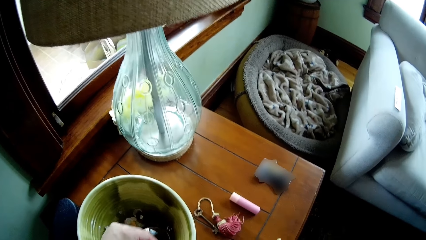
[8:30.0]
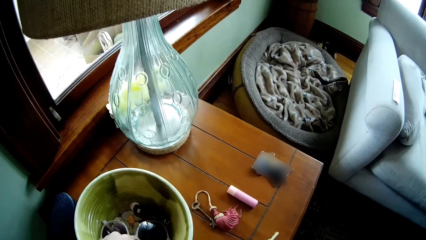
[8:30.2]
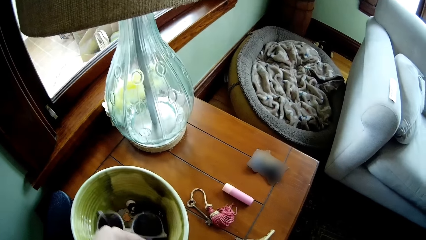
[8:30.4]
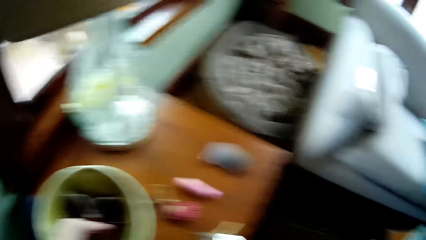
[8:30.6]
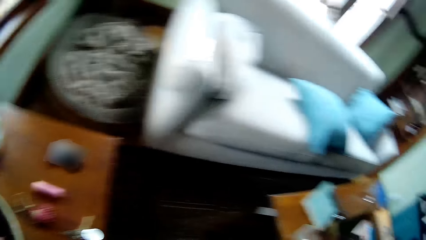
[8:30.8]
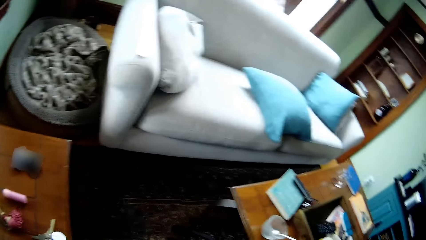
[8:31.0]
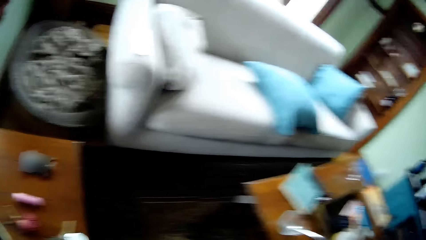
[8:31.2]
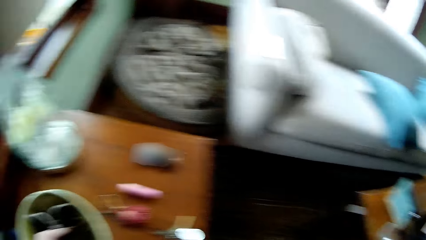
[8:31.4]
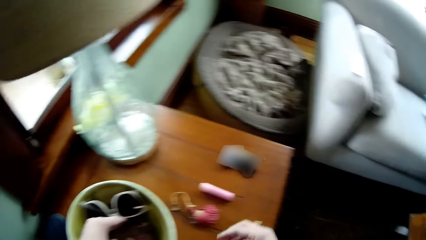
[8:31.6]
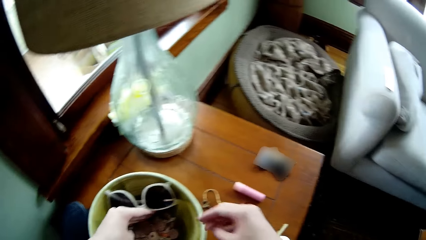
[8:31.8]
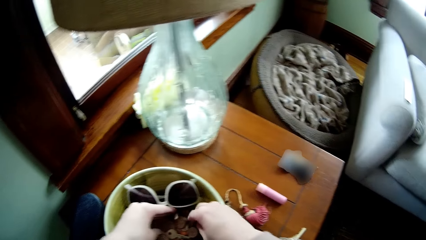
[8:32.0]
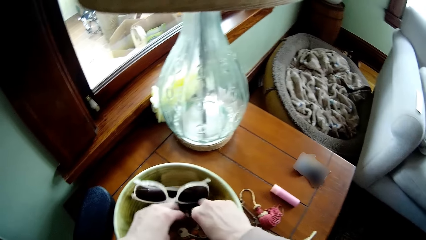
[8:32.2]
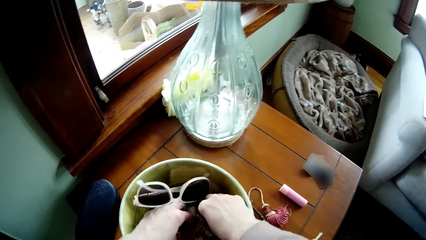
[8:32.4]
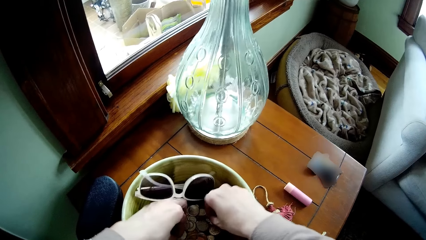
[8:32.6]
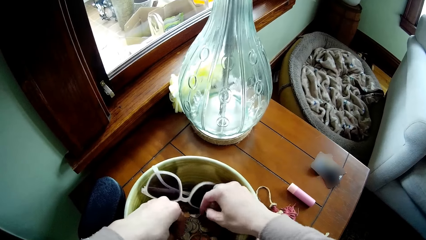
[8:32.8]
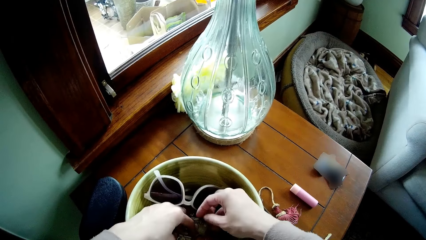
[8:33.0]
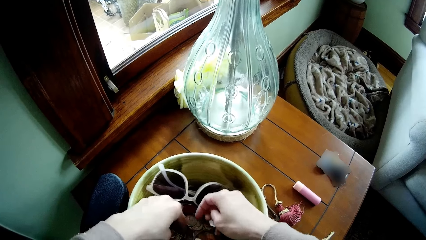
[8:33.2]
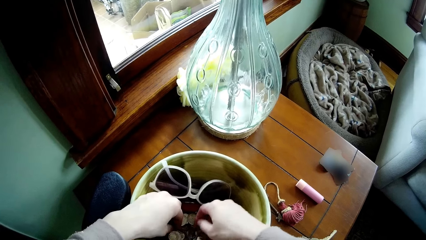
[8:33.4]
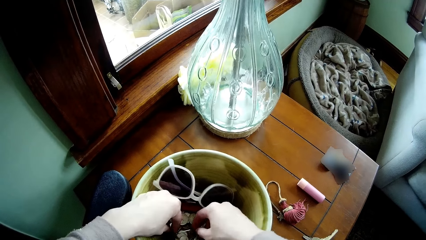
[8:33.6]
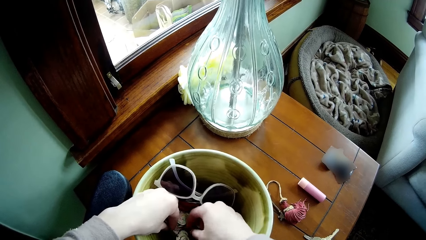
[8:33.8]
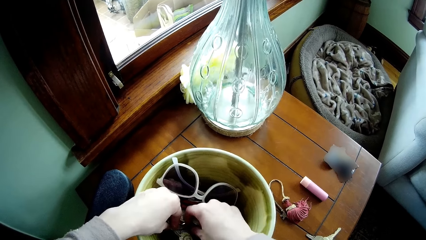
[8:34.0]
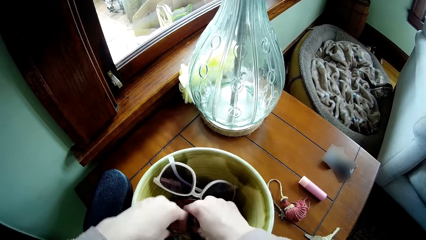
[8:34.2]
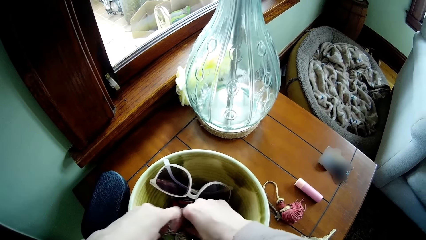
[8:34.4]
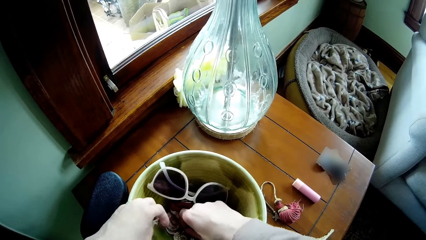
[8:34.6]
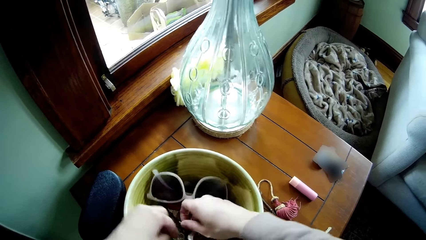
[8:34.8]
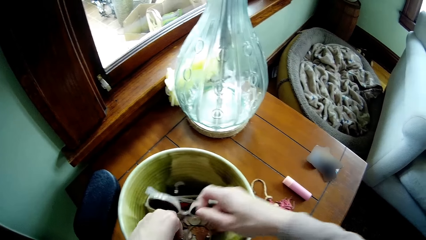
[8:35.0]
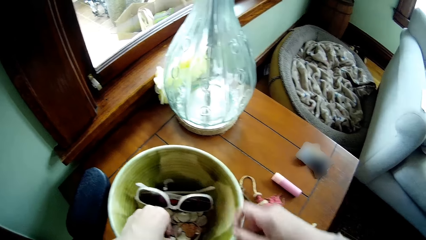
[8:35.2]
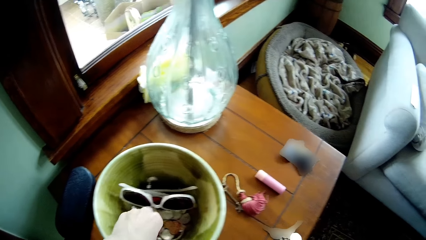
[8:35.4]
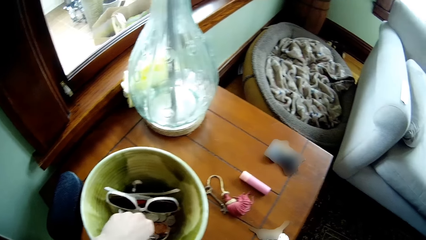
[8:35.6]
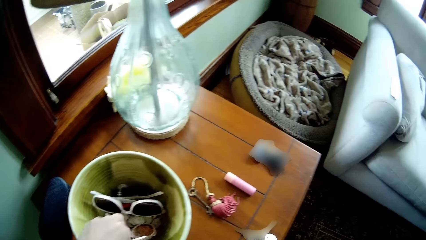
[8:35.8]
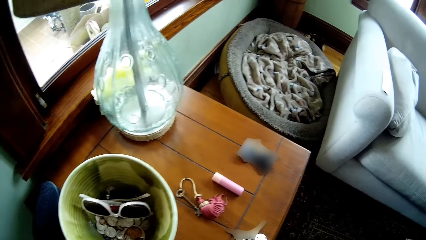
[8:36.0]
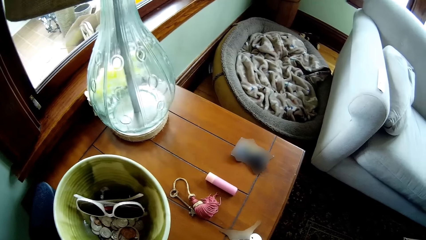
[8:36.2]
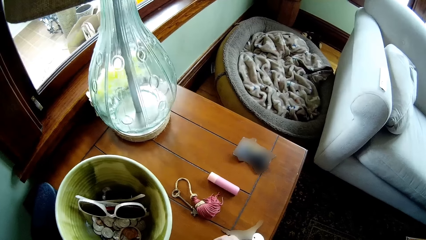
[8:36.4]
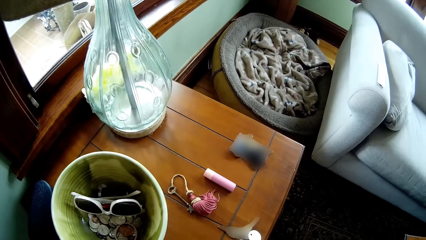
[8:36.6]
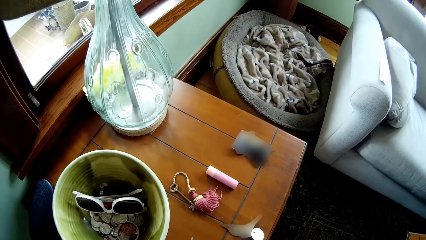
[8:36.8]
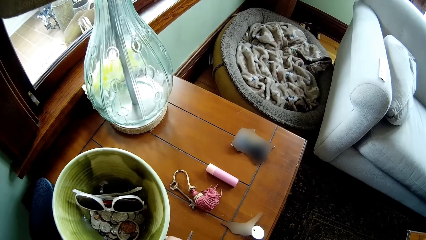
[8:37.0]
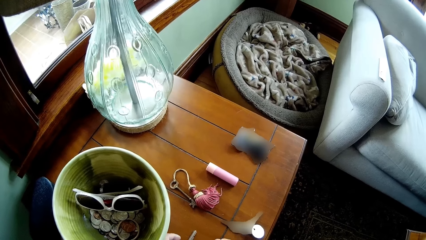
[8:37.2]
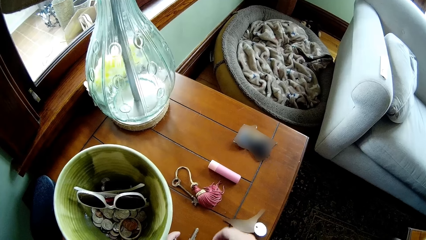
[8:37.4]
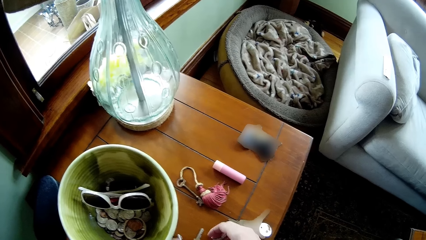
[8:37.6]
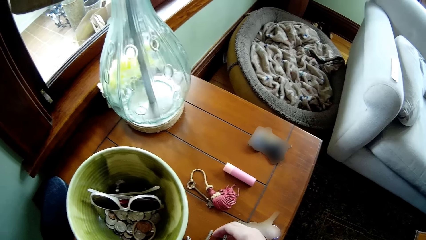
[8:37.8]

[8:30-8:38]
The camera wearer looks through the bucket. He holds glasses inside the bucket on the table with his left hand. He picks up dirt inside the bucket on the table with his left hand. He picks up keys in the bucket. He drops the dirt on the table with his right hand. He places the keys on the stand.

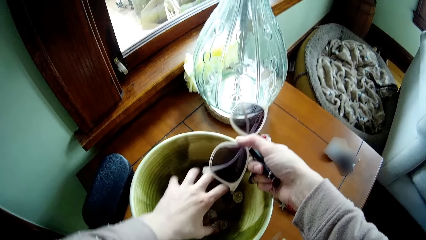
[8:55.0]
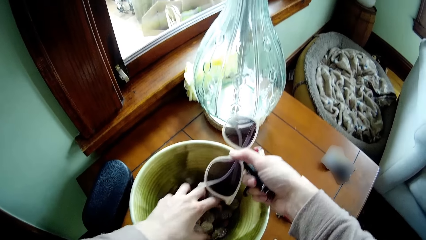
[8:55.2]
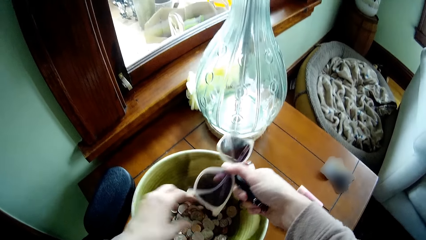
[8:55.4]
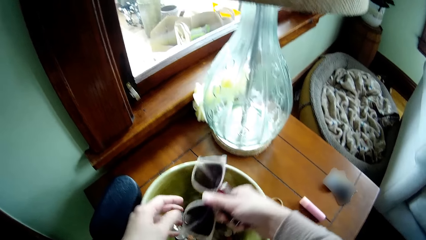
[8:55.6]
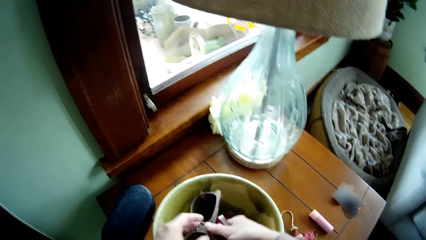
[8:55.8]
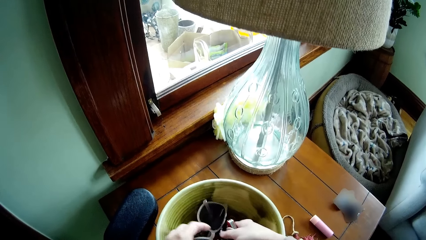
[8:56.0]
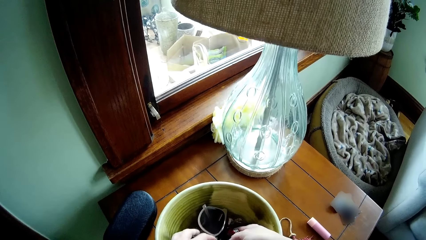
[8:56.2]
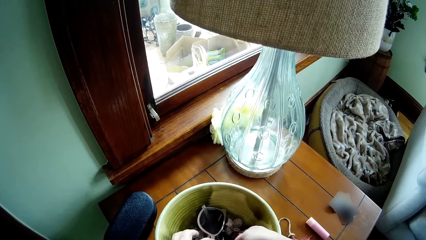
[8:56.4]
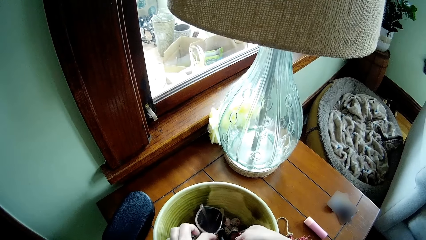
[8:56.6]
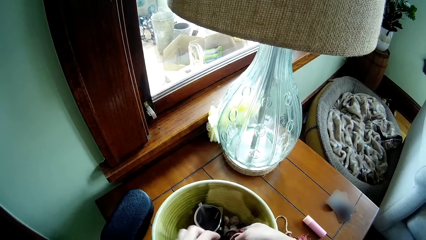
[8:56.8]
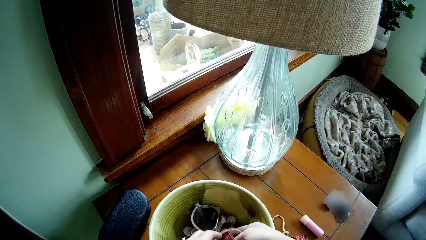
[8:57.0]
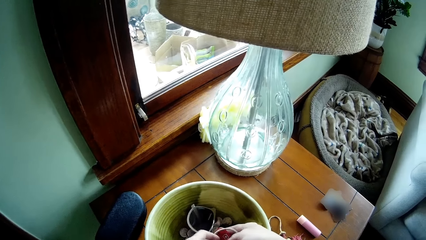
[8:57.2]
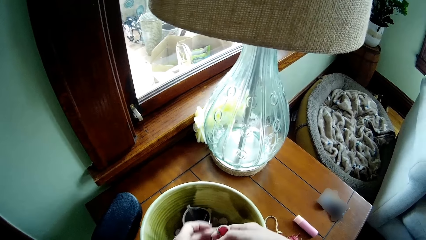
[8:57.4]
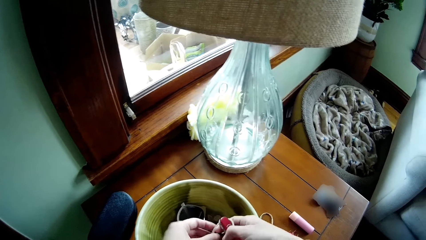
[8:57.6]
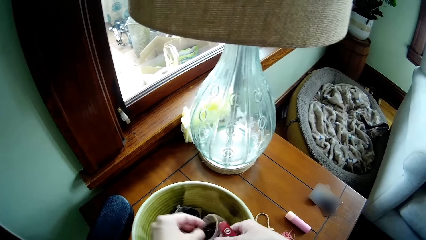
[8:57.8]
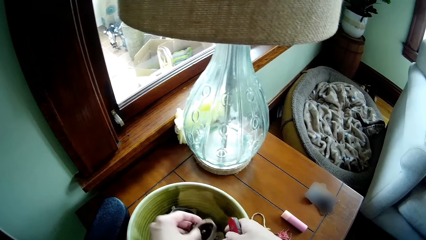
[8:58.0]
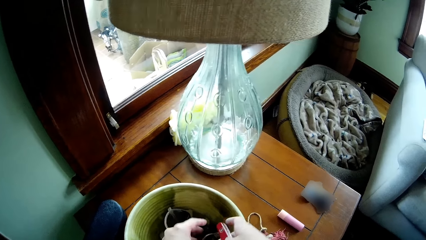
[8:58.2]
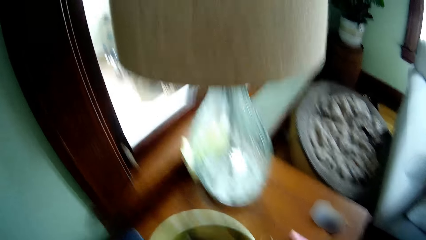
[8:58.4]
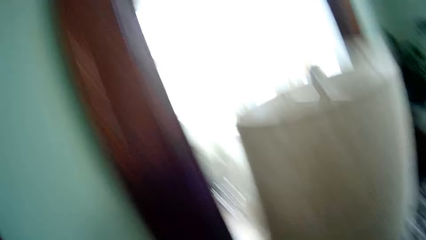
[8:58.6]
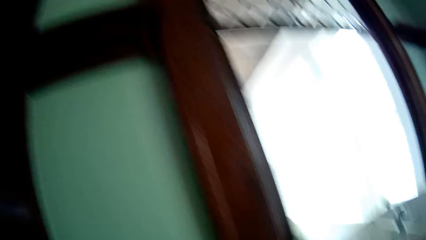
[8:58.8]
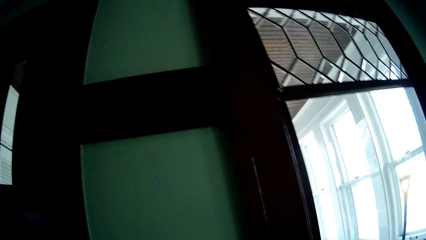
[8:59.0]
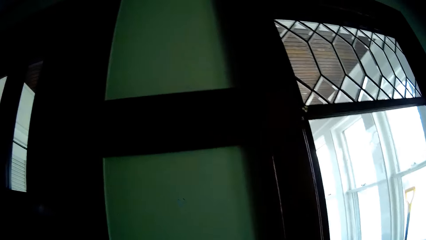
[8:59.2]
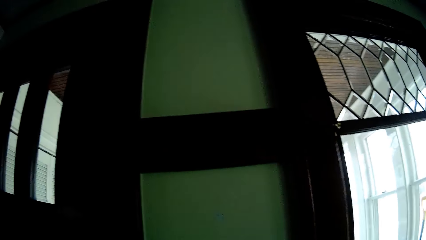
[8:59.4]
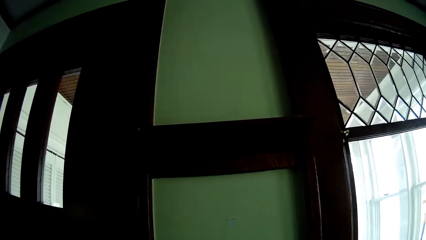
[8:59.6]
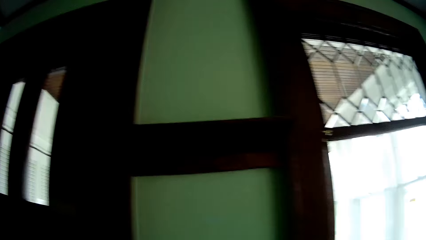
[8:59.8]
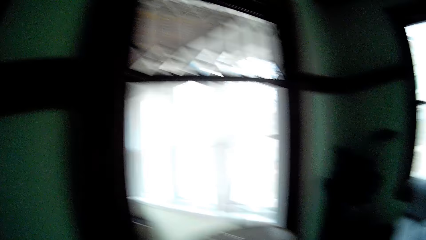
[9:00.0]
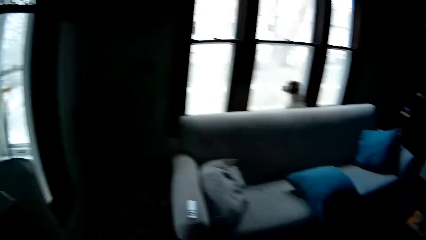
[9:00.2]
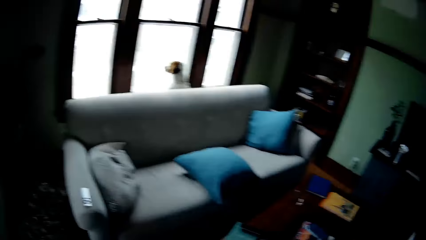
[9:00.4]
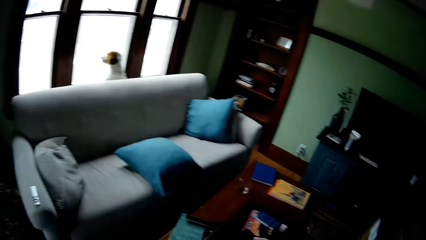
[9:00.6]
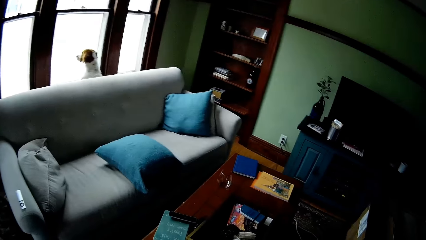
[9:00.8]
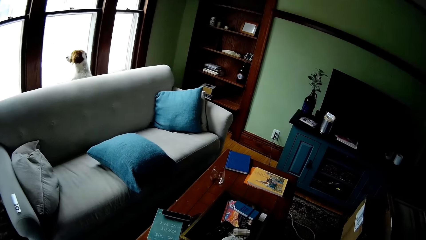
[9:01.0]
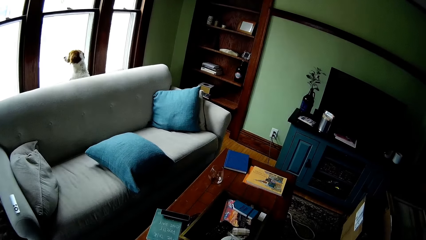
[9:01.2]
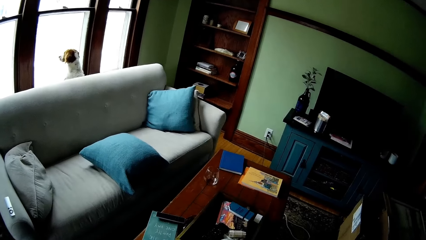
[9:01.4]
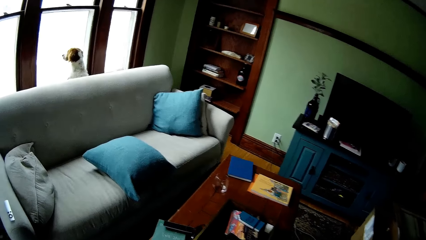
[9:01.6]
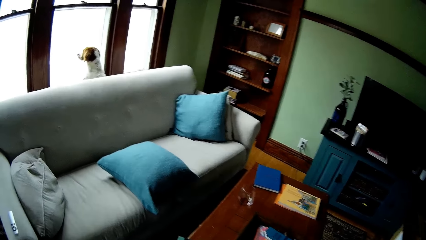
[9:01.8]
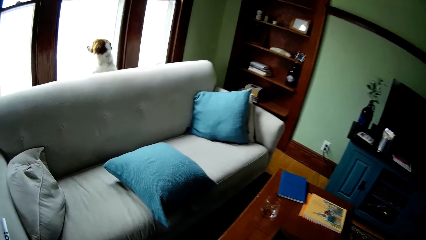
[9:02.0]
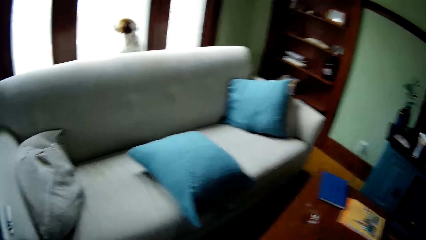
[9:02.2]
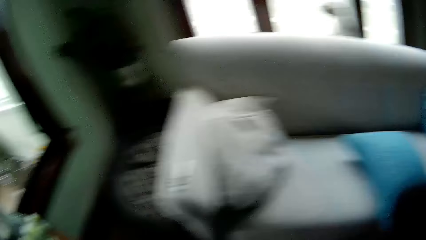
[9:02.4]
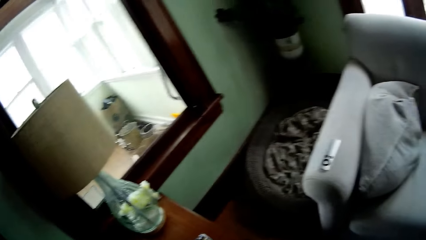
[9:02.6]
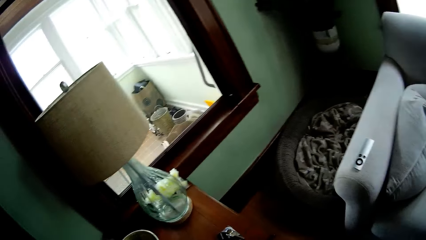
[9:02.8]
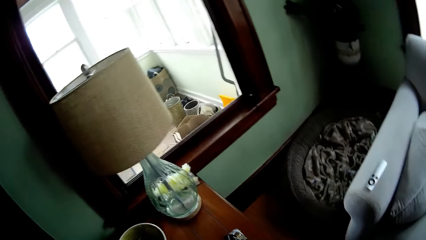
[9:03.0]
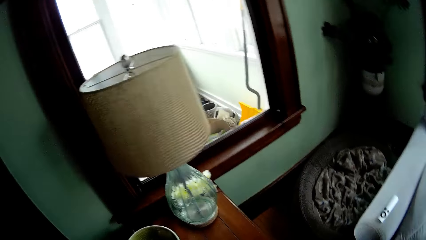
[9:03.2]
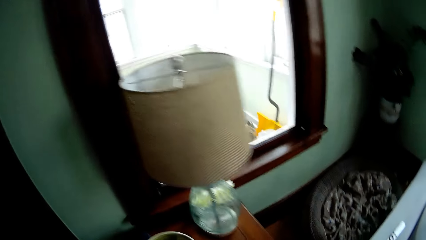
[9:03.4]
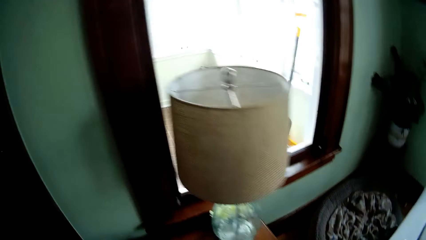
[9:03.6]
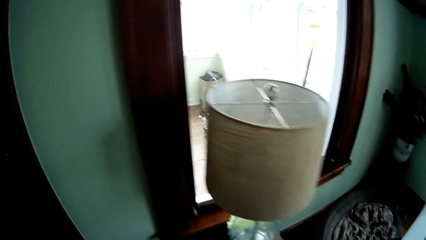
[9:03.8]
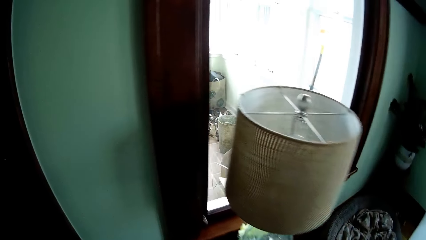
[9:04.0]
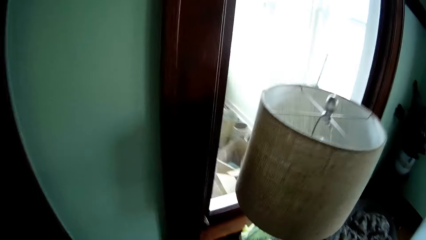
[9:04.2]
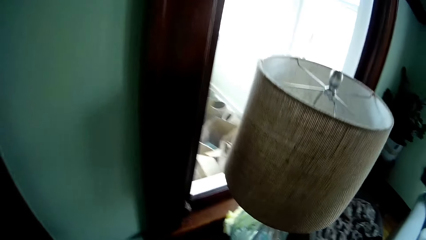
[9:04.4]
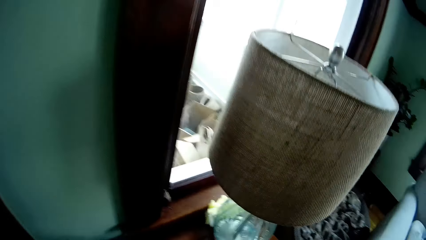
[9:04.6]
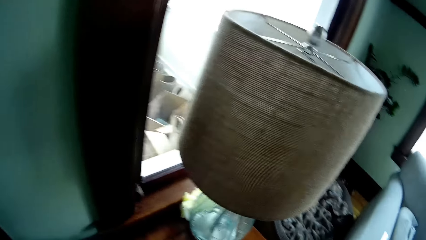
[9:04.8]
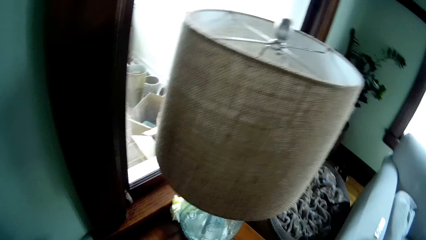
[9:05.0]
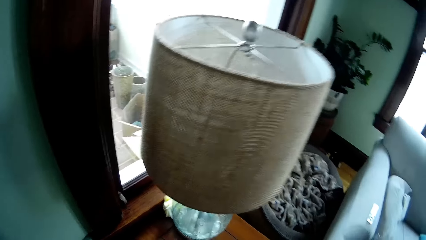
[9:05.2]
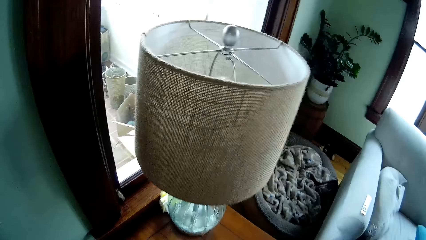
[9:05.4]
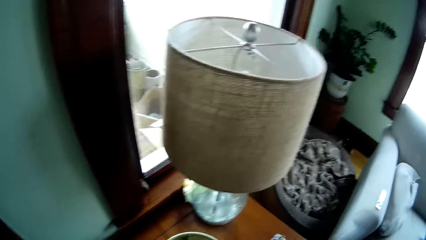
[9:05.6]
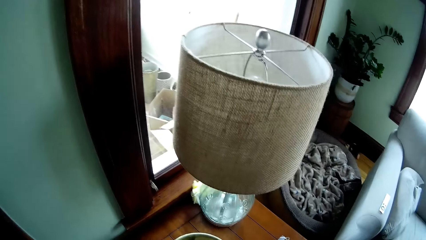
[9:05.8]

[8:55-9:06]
The camera wearer drops the glasses inside the bucket on the table with his right hand. He holds a rubber band and a pen knife. He looks around.
